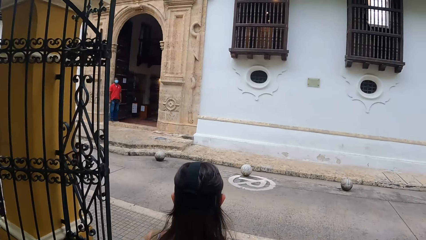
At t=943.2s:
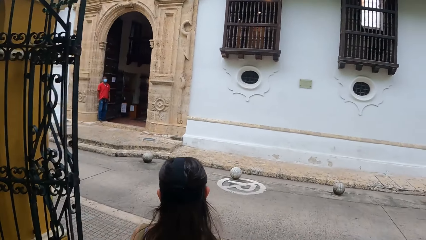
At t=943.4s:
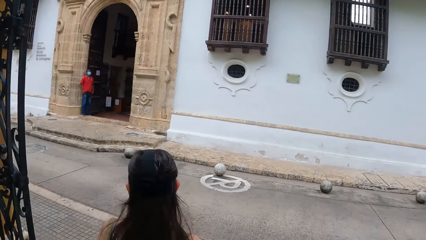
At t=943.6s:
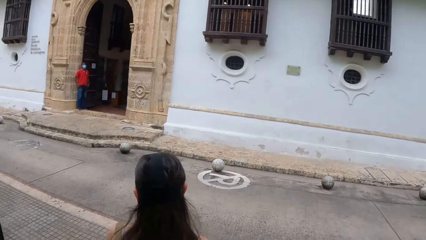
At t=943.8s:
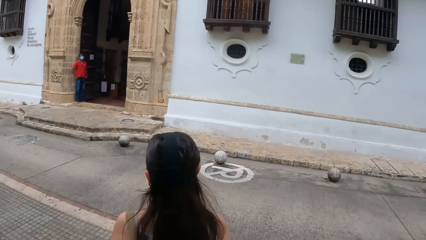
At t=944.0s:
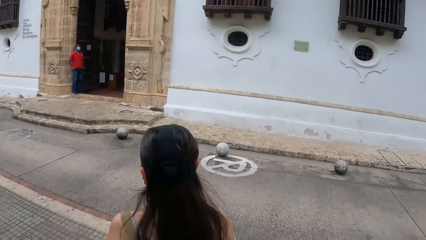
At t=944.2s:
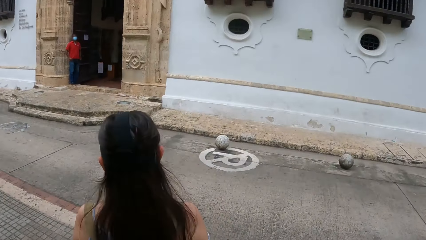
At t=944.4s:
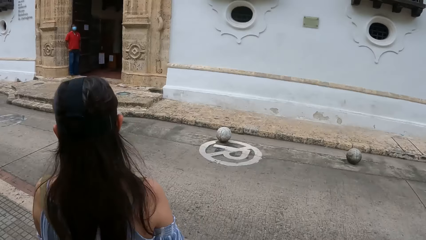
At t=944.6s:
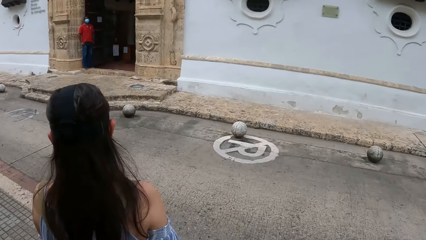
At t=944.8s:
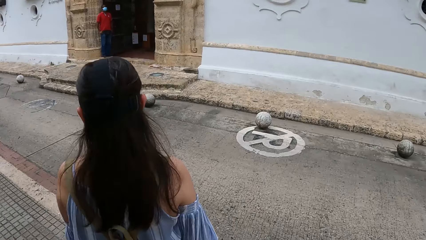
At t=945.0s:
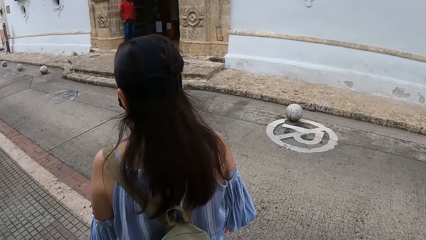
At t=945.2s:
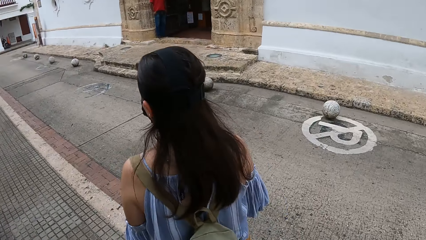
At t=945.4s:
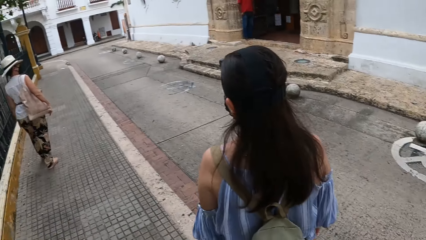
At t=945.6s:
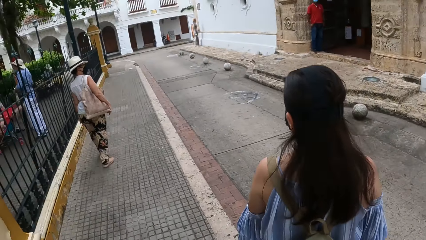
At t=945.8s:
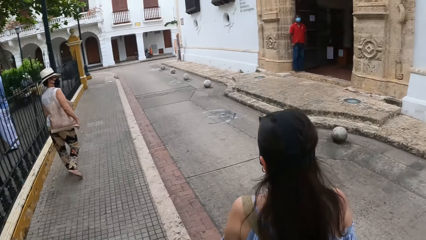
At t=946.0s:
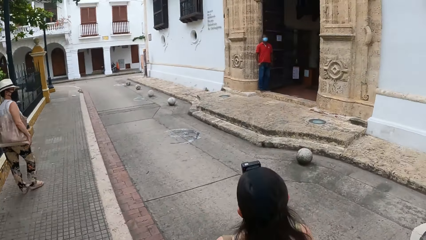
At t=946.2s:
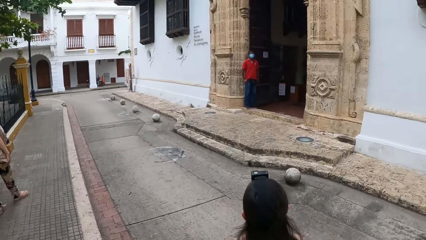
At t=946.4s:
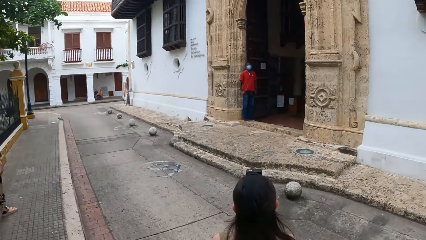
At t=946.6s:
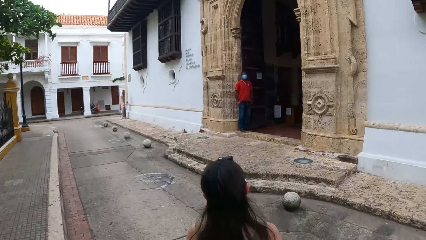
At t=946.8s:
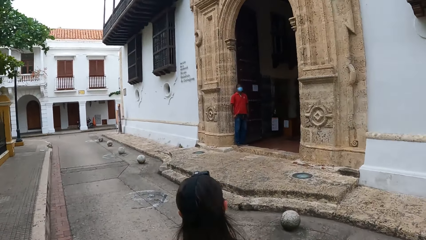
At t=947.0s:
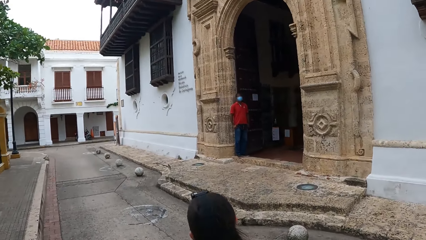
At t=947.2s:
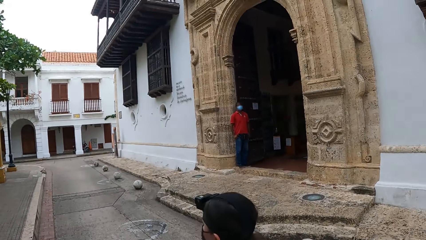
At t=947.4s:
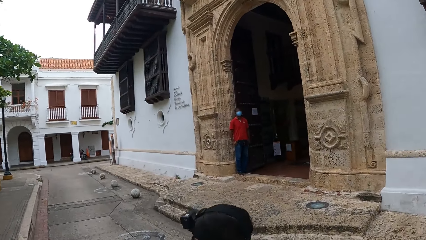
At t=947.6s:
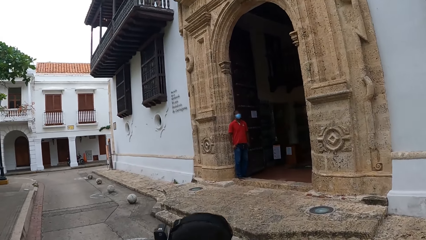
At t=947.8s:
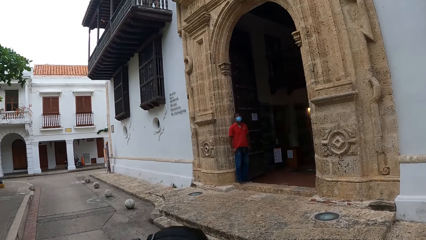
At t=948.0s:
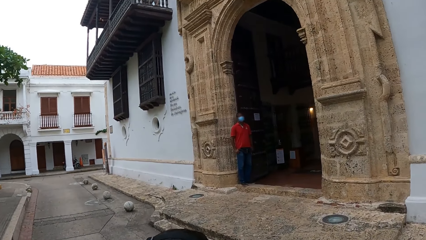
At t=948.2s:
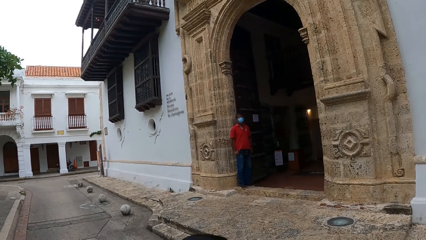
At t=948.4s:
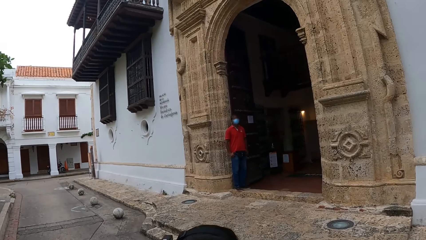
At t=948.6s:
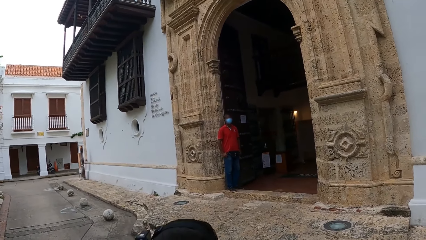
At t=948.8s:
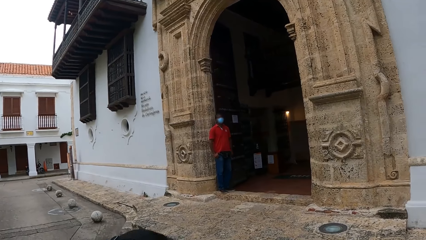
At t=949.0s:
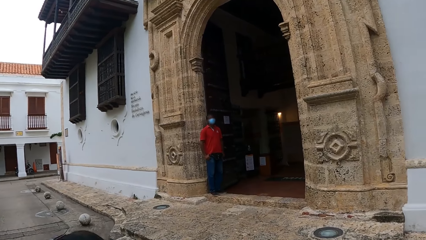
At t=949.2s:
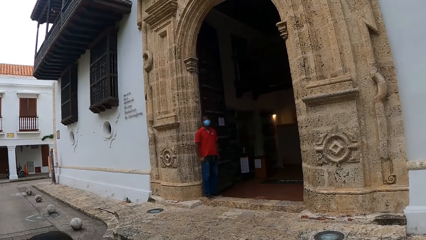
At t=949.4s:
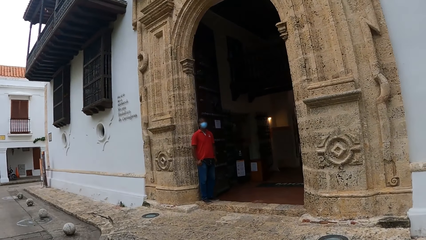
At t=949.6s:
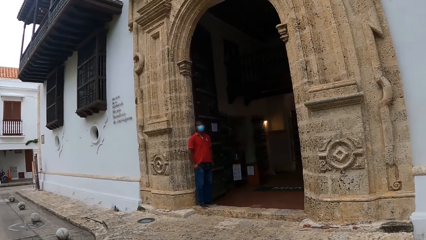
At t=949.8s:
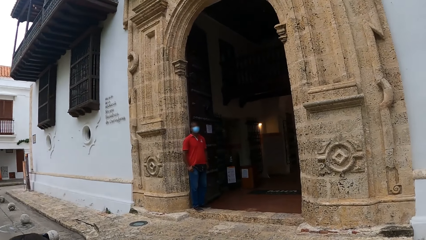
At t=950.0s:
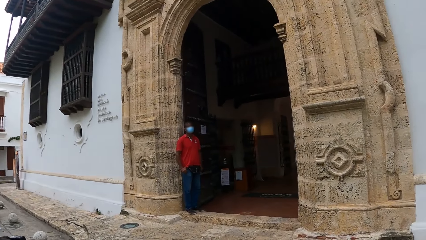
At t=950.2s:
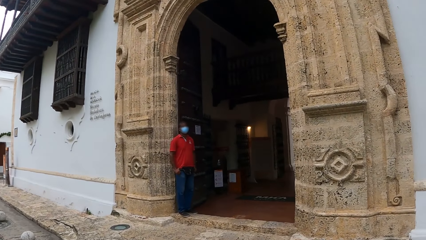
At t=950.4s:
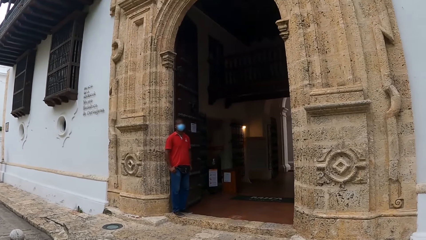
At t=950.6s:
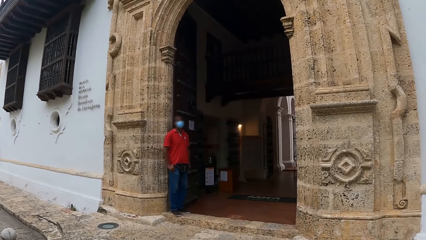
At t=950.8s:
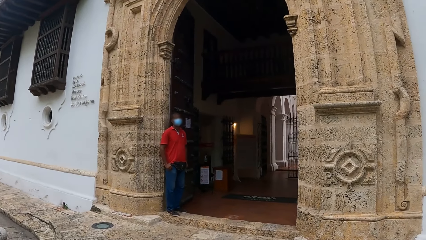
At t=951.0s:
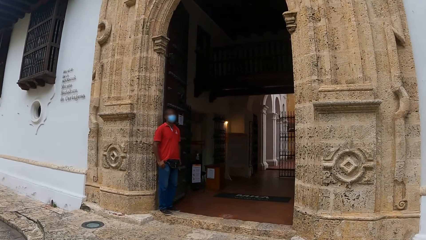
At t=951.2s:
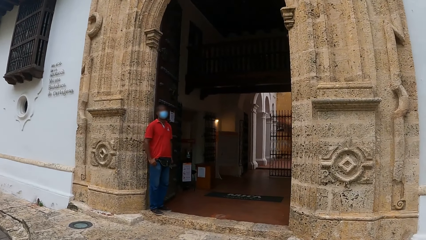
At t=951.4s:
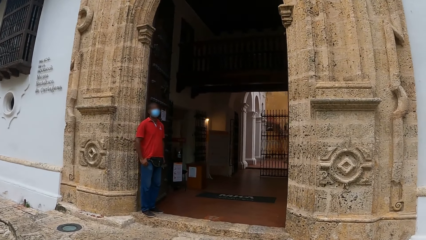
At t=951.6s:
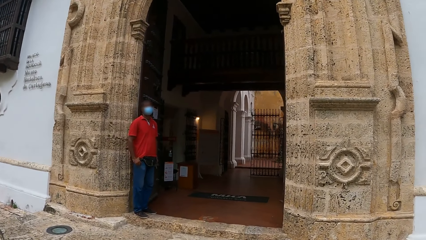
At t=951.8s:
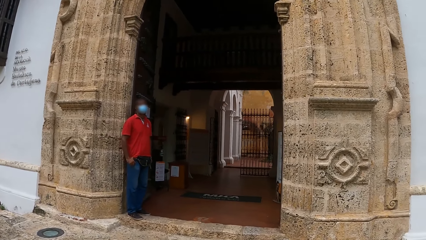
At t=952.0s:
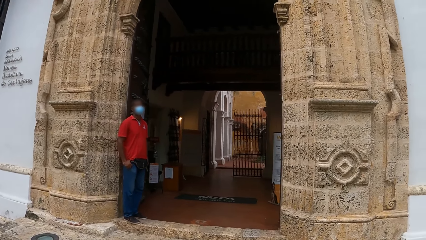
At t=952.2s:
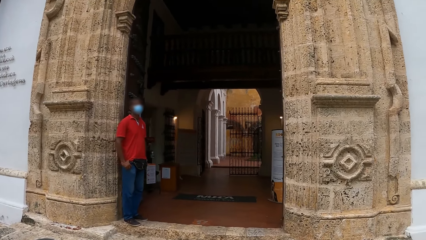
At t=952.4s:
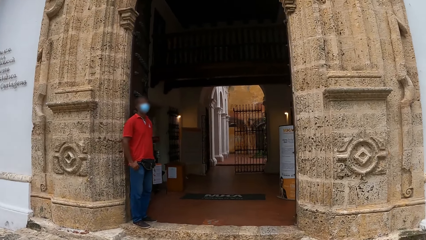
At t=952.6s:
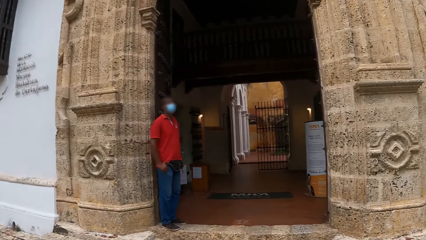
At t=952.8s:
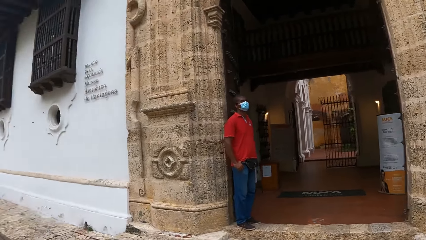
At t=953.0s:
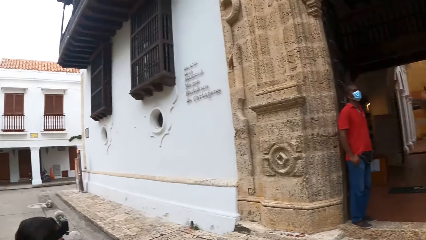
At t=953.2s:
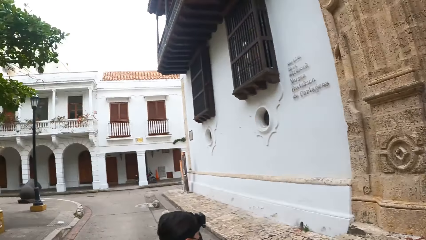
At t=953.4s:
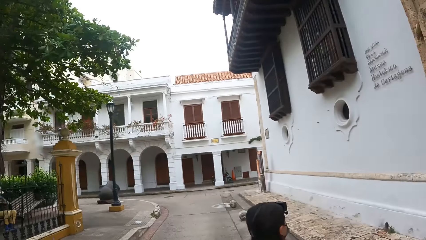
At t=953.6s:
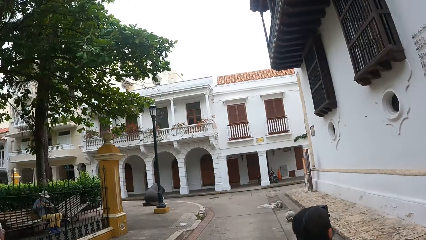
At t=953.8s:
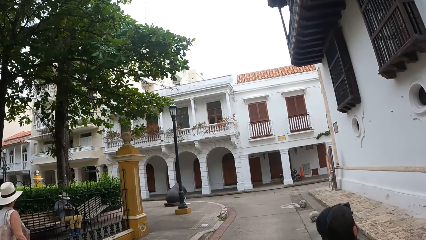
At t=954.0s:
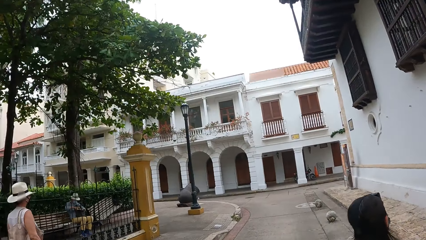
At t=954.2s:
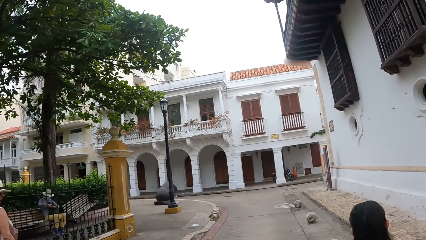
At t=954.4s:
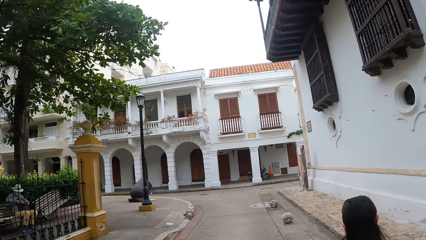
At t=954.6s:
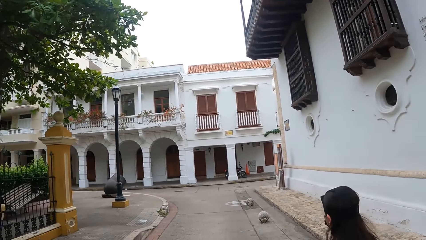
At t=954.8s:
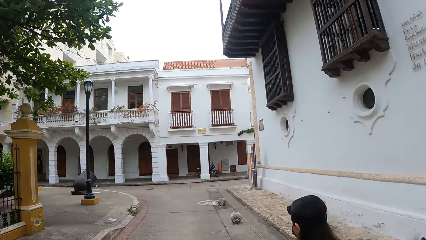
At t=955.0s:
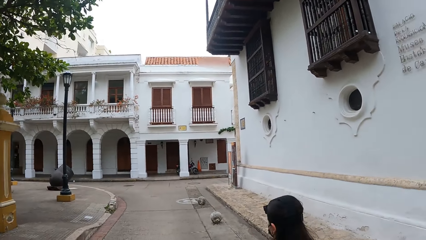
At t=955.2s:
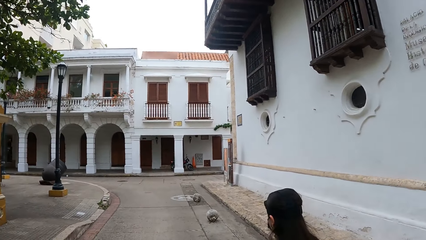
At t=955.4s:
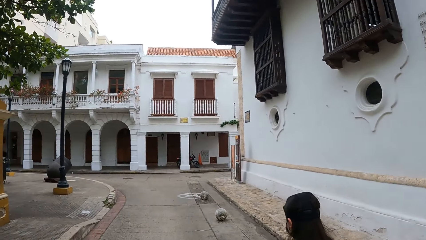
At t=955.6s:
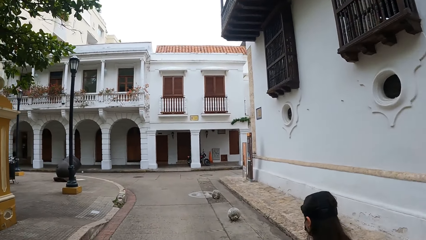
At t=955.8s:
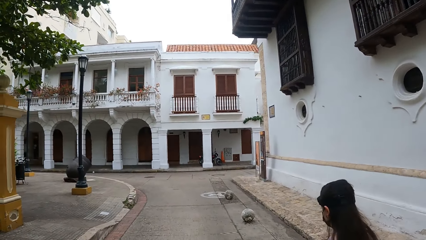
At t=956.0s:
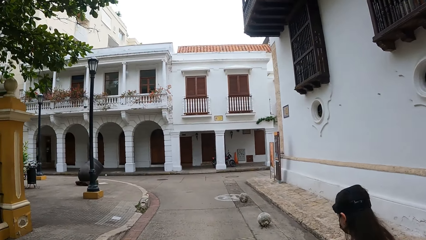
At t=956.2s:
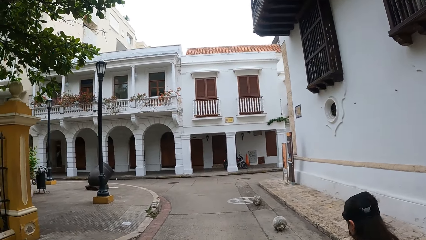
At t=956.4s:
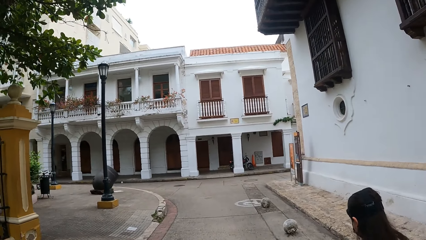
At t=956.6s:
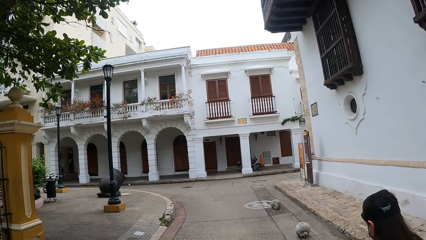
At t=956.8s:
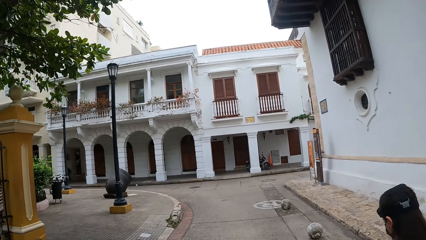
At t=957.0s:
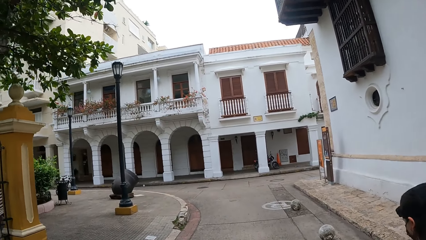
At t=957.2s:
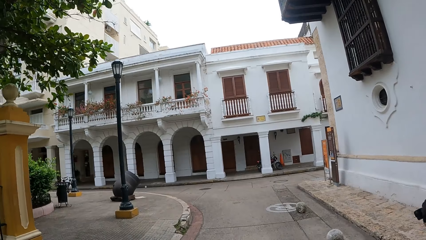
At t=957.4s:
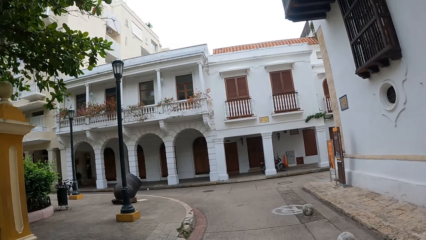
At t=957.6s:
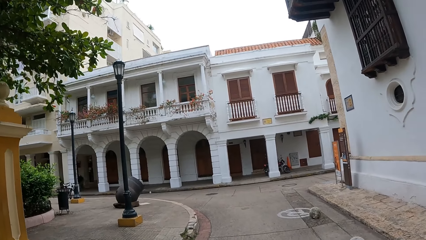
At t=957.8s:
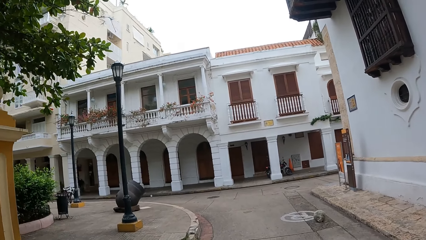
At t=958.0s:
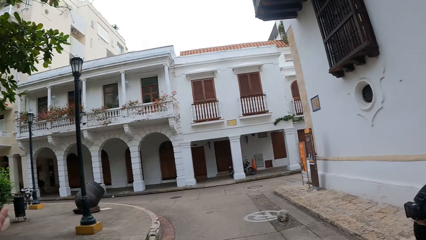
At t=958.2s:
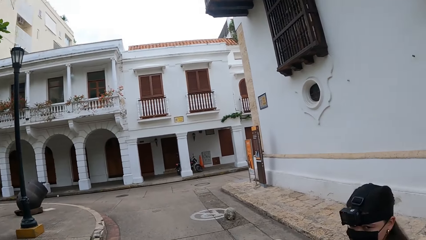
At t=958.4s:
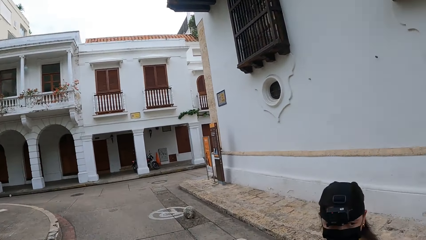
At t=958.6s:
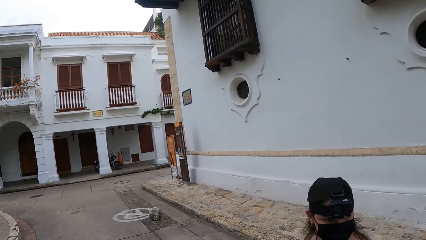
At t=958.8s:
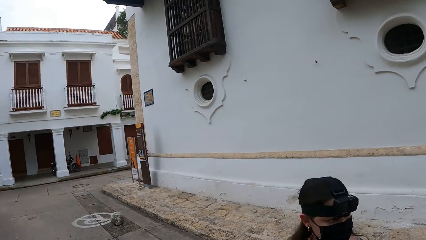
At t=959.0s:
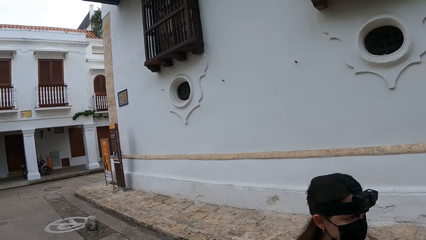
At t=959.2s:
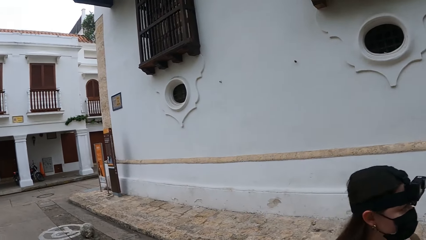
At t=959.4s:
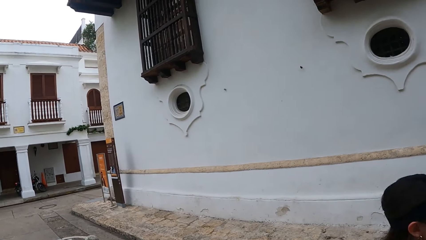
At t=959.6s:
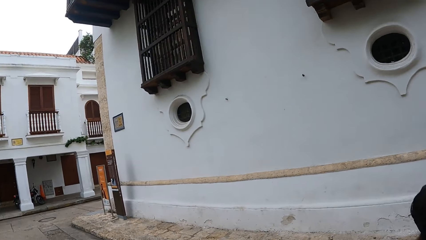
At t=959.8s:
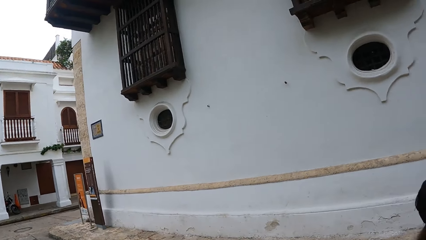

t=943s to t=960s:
The camera wearer walks on a sidewalk. They walk on the road.
